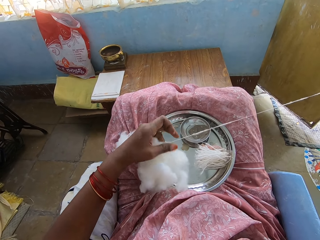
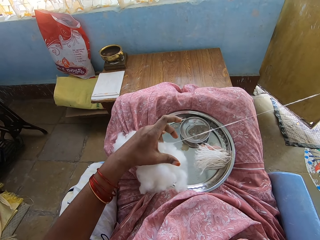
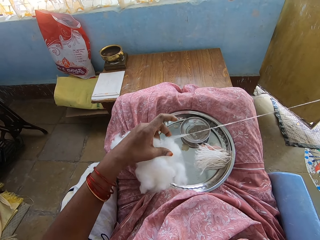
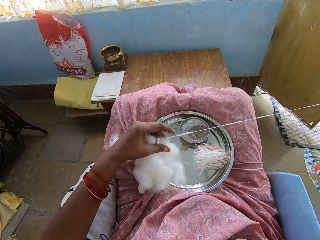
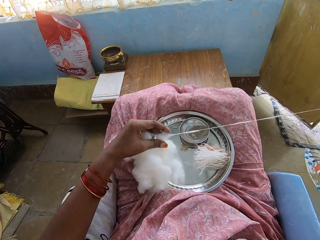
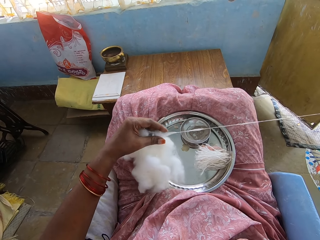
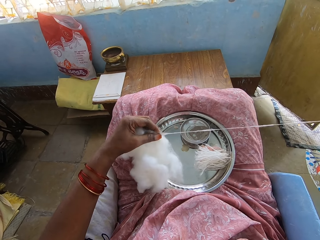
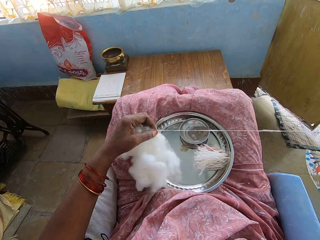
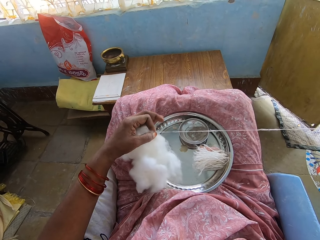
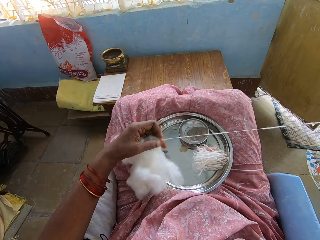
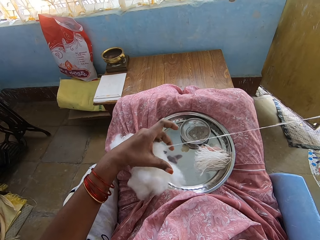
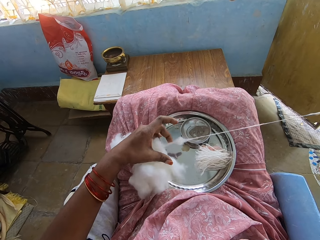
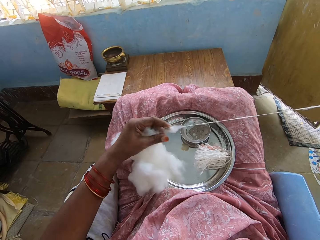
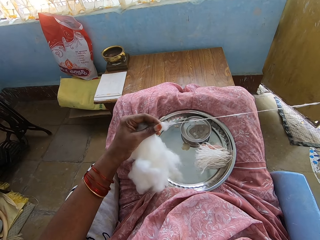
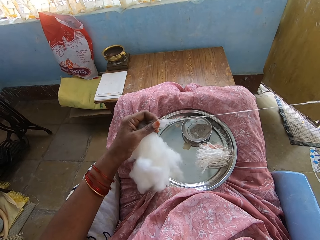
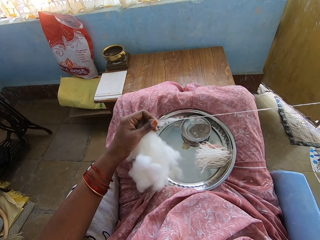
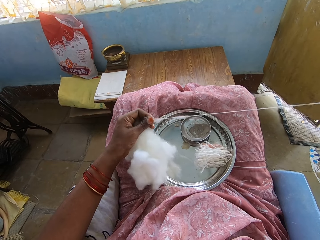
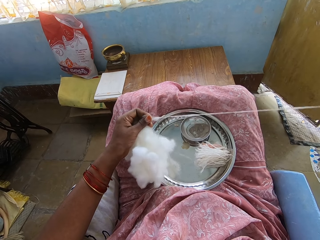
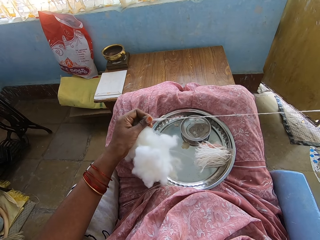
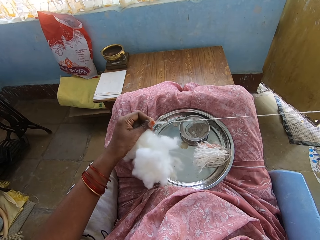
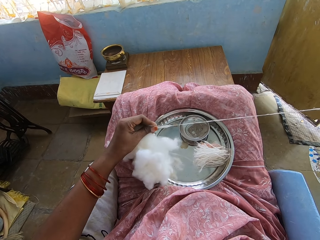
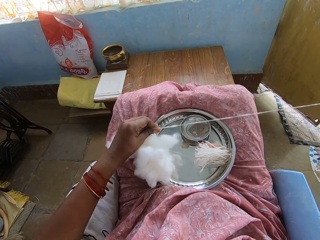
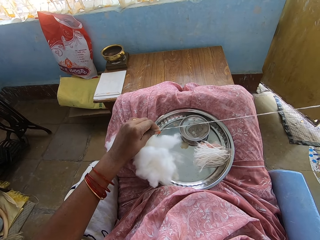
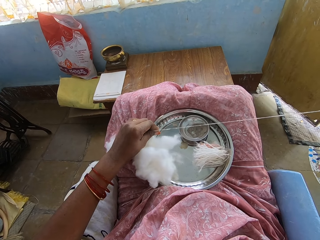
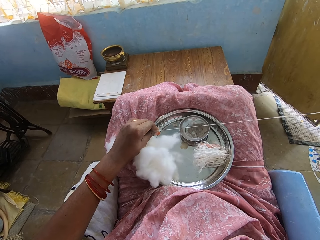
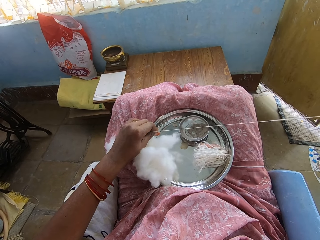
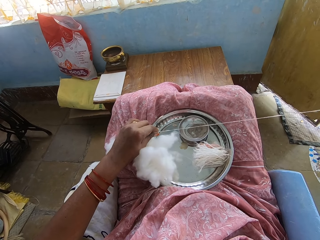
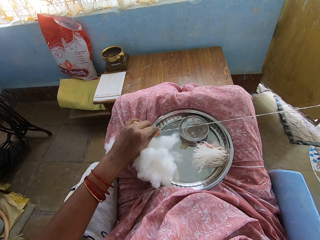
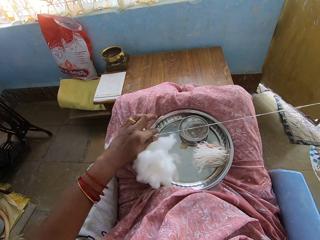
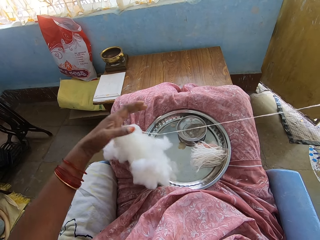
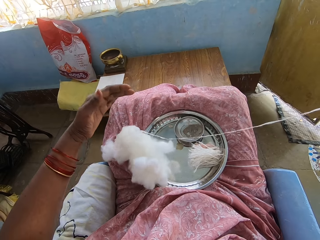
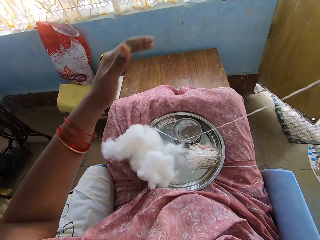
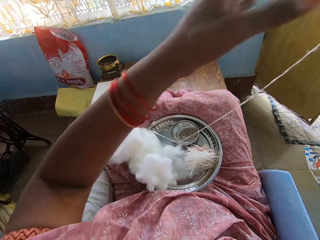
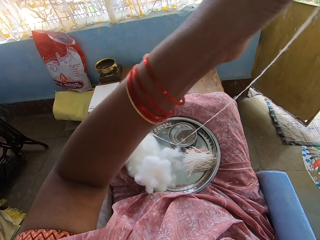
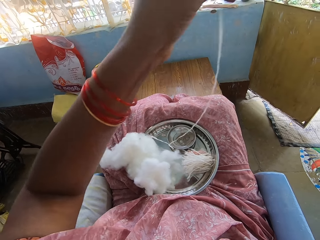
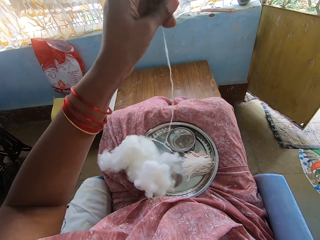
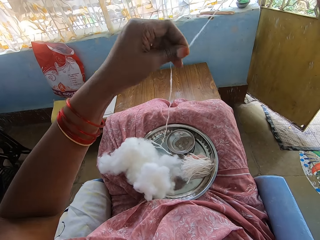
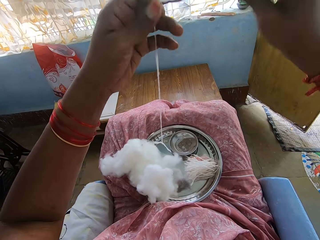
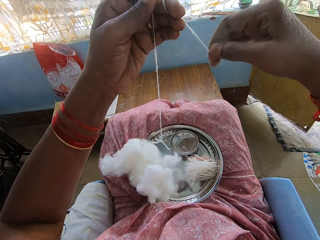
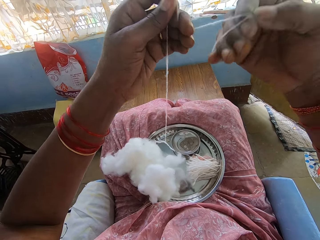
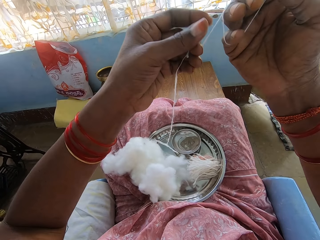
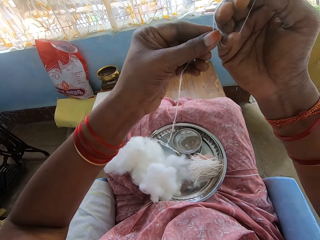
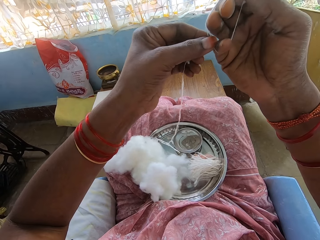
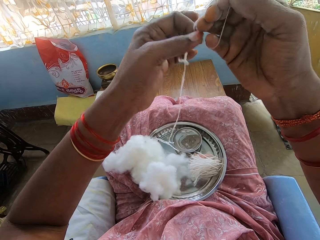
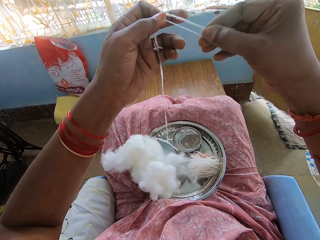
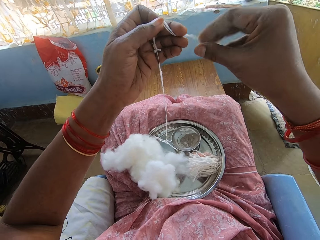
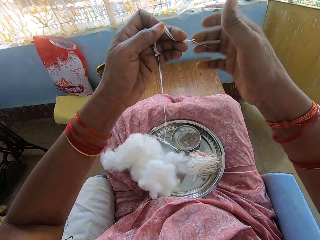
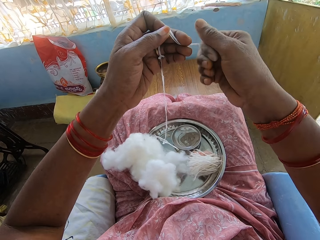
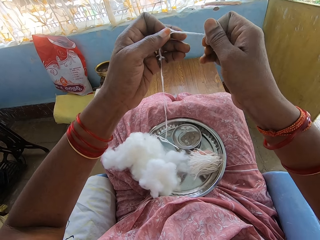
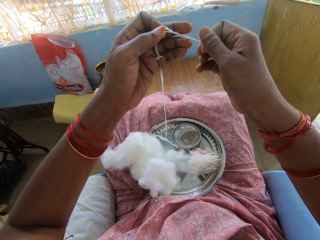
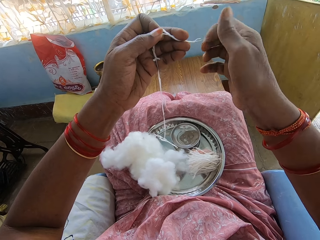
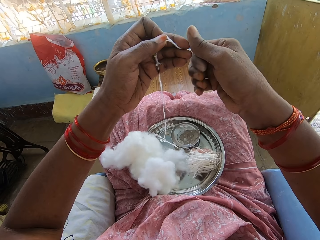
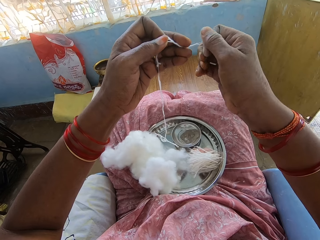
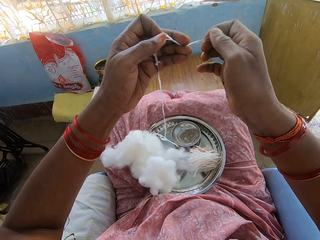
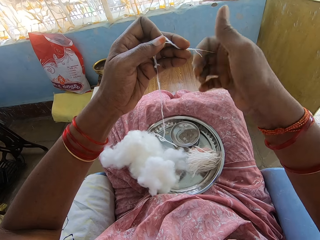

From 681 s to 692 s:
The camera wearer rolls the cotton wool on the hand, removes the rolled part from the hand, and rolls the cotton wool.

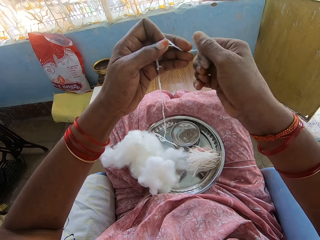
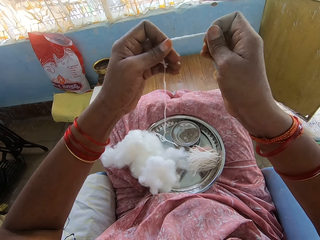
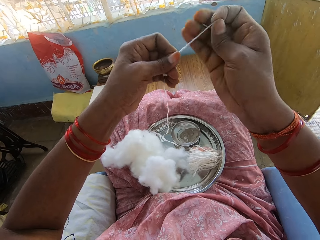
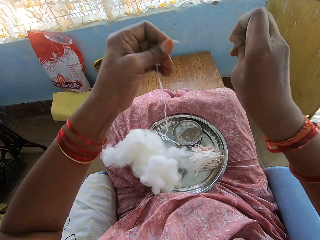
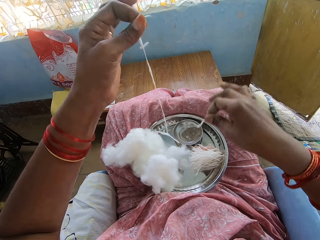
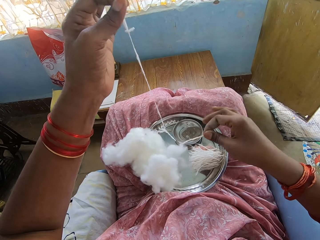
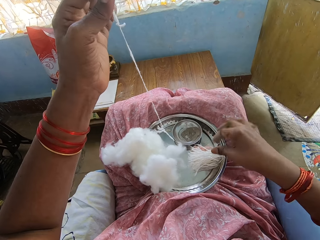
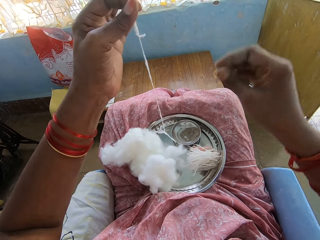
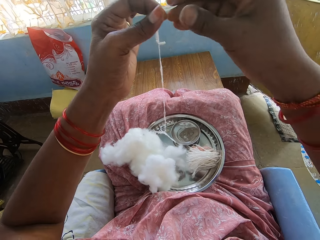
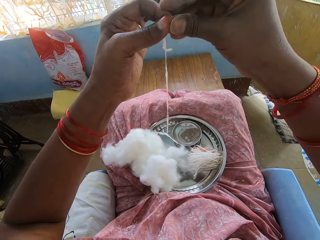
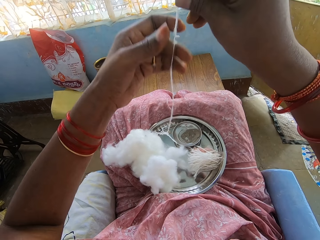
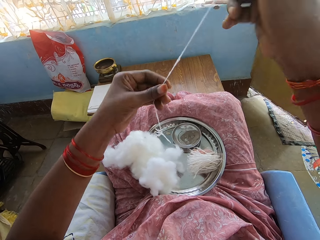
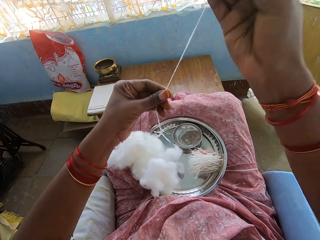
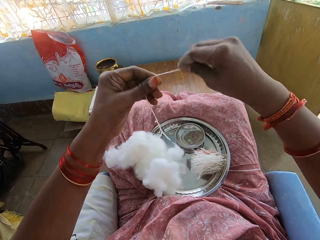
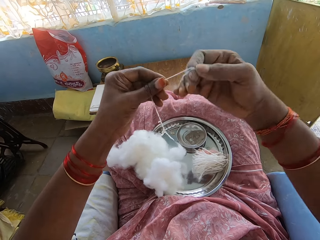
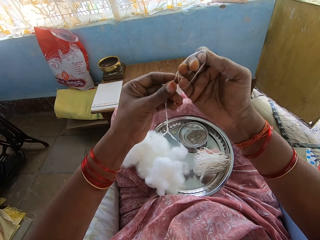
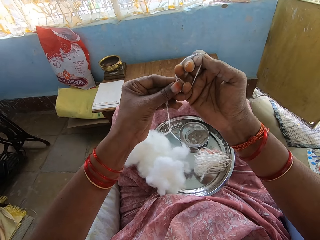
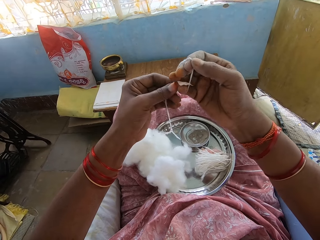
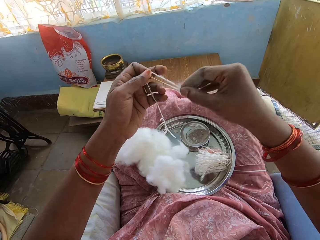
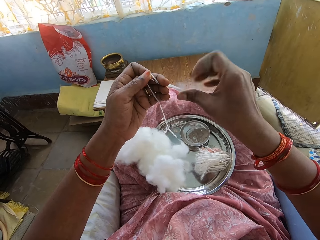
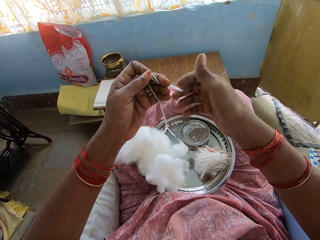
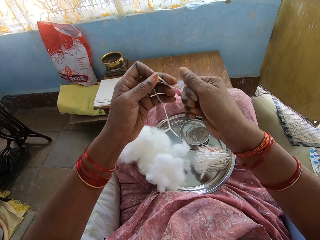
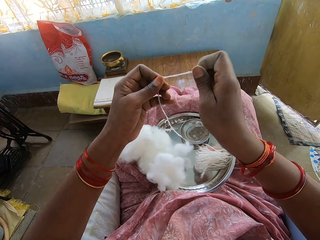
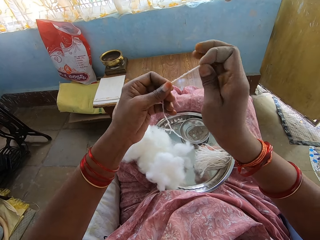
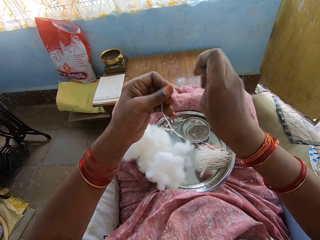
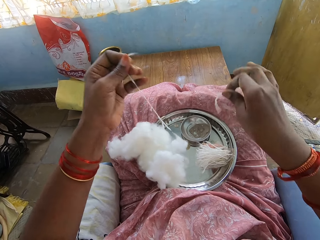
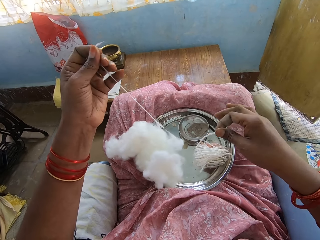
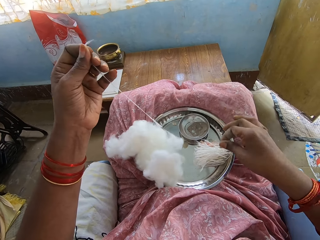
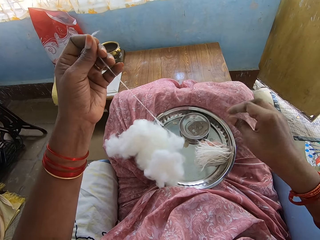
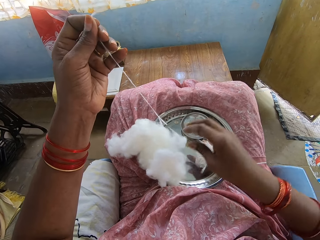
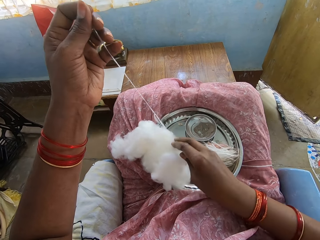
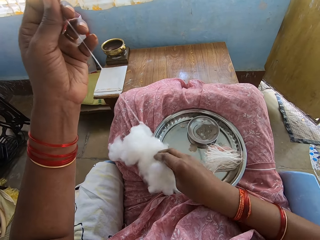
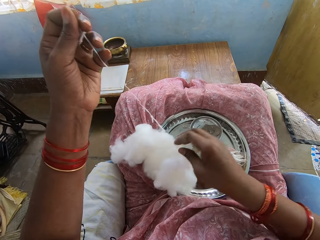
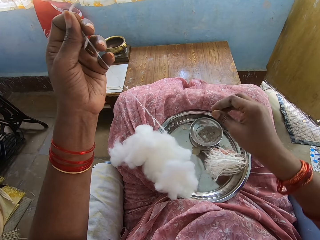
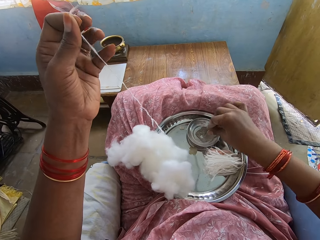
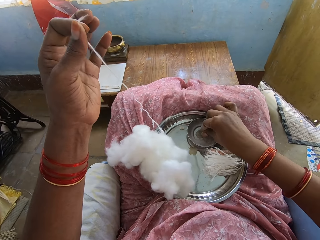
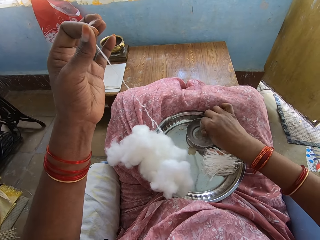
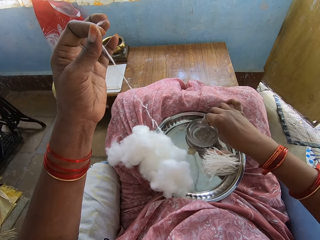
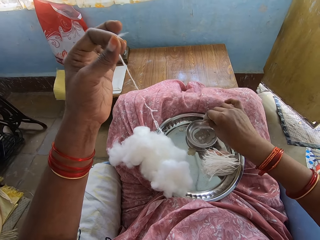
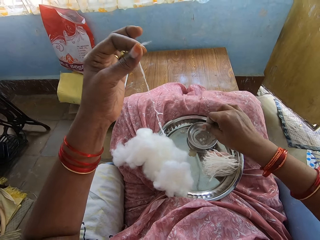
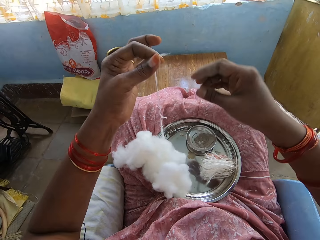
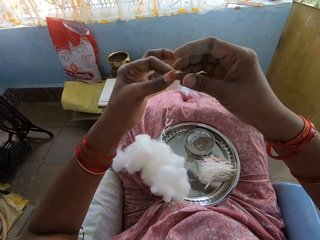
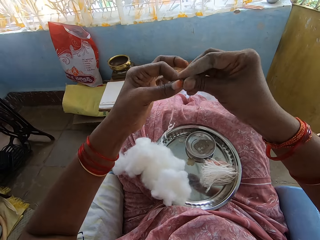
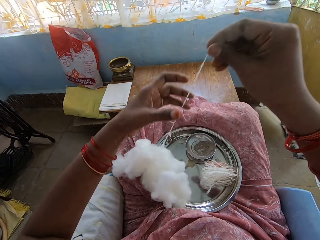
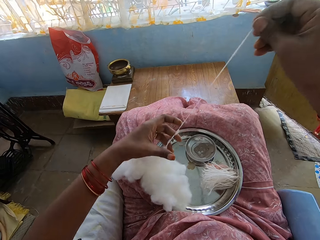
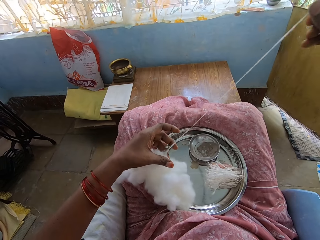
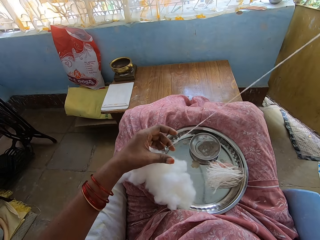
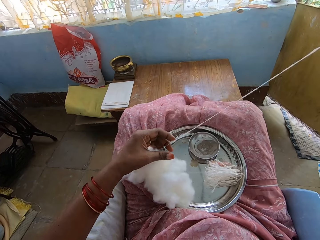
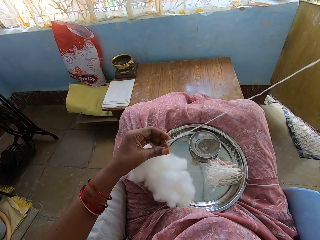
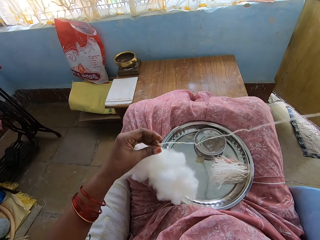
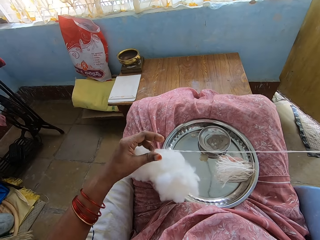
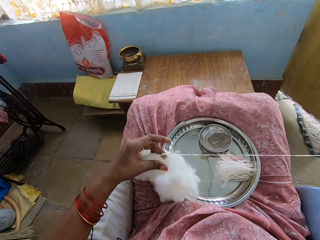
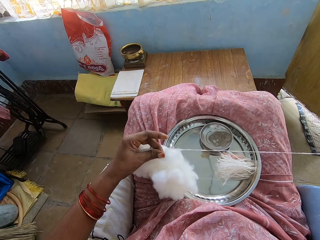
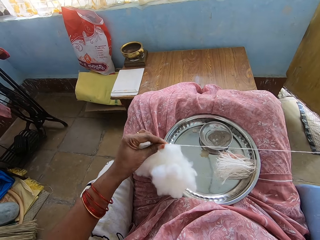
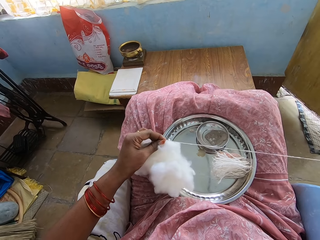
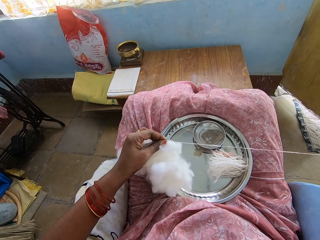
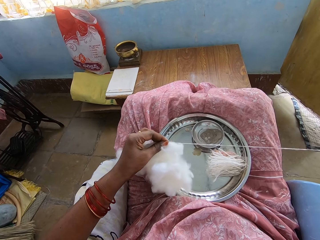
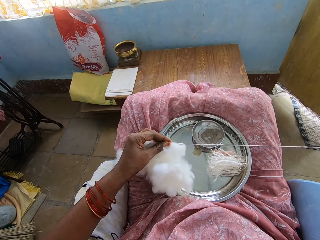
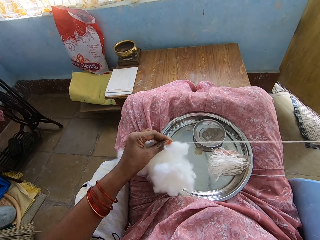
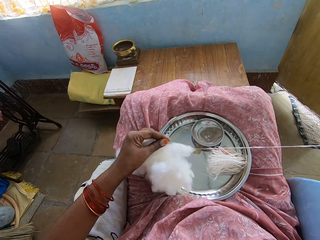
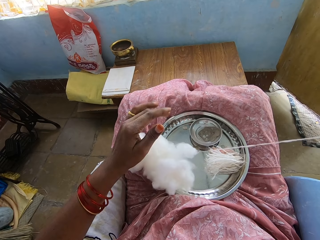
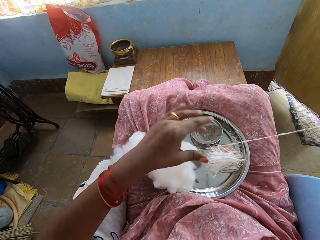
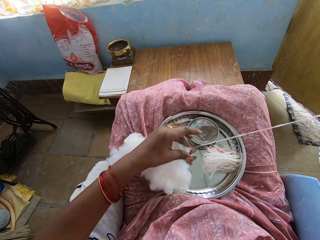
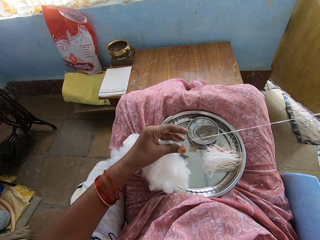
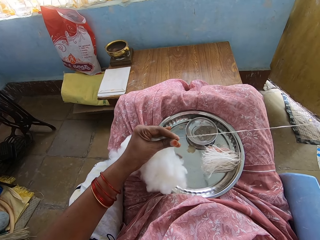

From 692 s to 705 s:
The camera wearer cuts the cotton wool, places the cotton wool on the tray, rolls the cotton wool on the hand, removes the rolled part from the hand, cuts the cotton wool, places the cotton wool on the tray, and pulls the cotton wool. They pick powder from the bowl. They pull the cotton into a thin layer.
